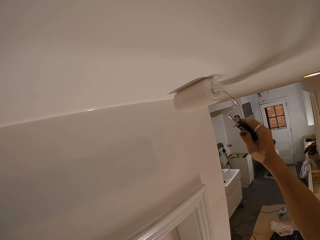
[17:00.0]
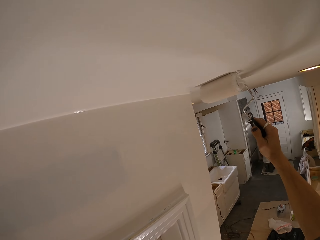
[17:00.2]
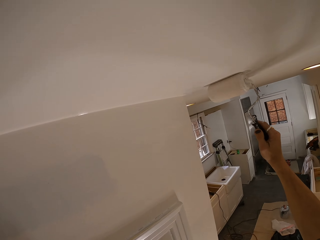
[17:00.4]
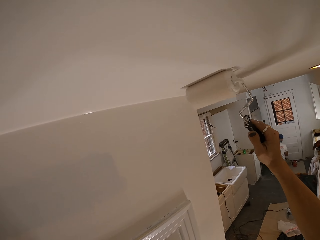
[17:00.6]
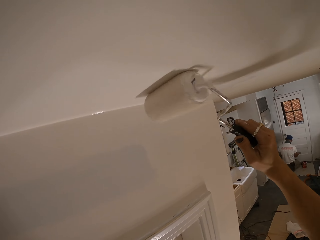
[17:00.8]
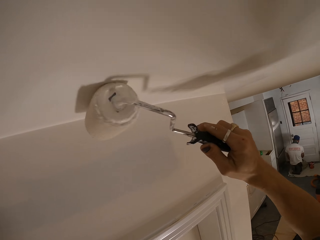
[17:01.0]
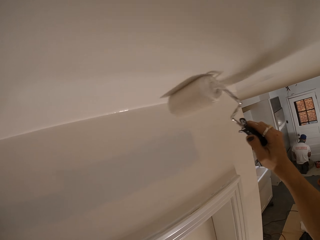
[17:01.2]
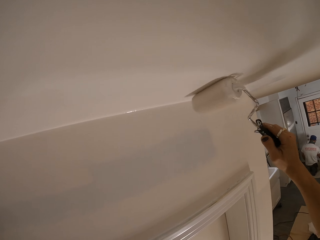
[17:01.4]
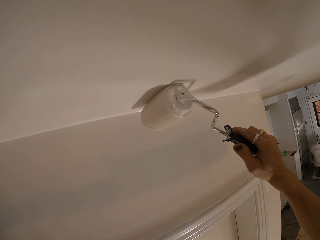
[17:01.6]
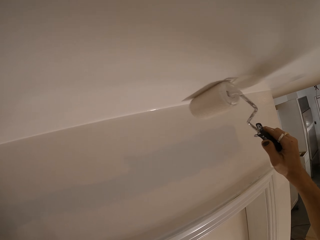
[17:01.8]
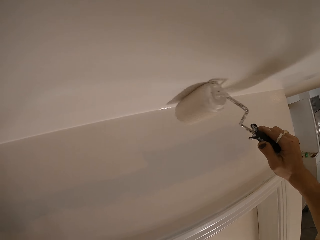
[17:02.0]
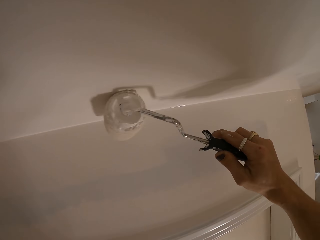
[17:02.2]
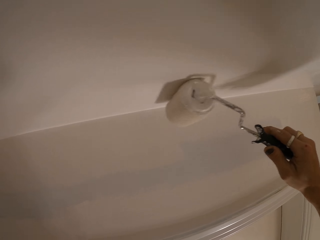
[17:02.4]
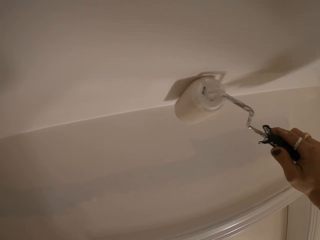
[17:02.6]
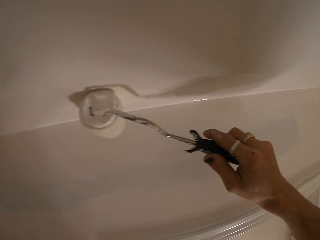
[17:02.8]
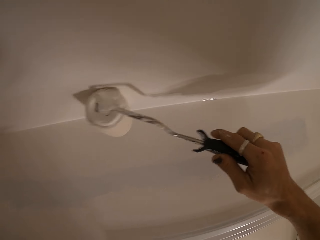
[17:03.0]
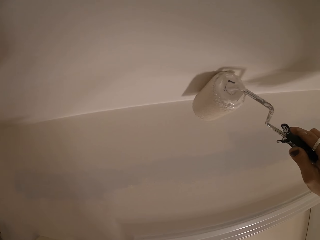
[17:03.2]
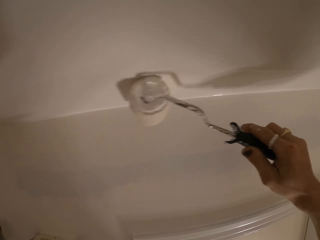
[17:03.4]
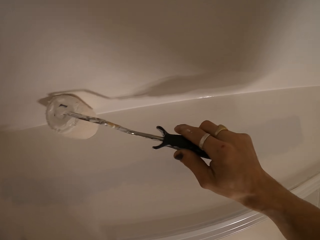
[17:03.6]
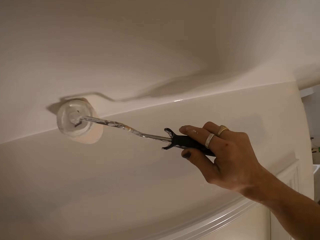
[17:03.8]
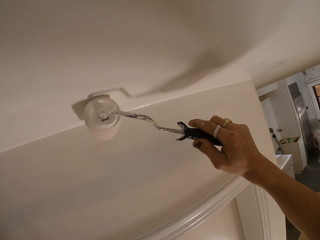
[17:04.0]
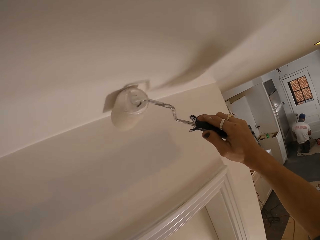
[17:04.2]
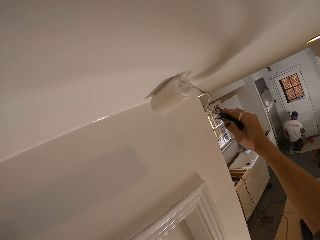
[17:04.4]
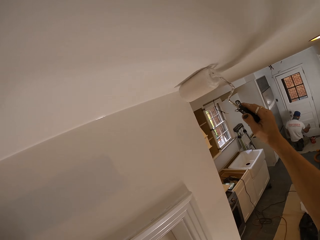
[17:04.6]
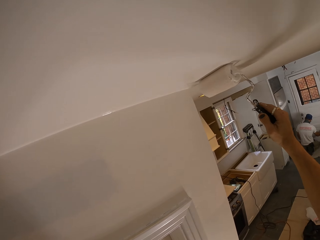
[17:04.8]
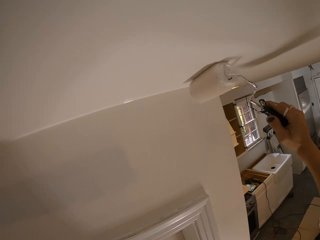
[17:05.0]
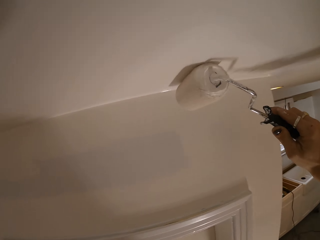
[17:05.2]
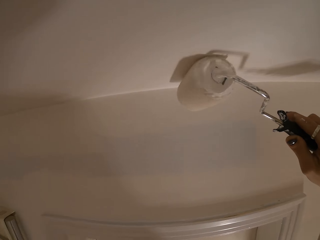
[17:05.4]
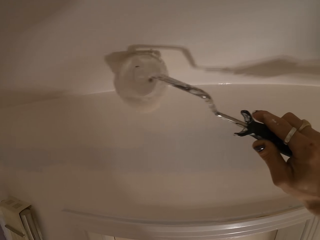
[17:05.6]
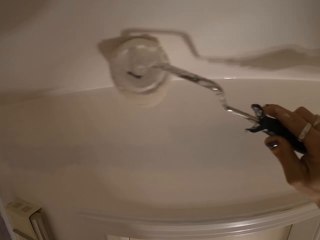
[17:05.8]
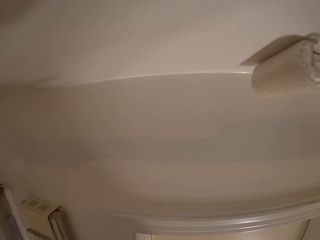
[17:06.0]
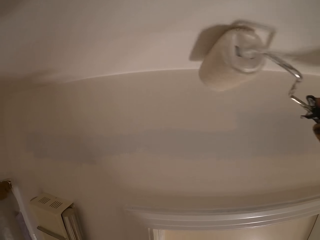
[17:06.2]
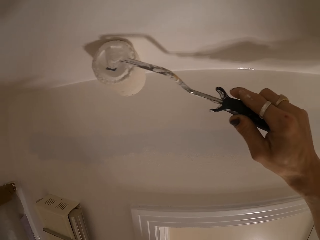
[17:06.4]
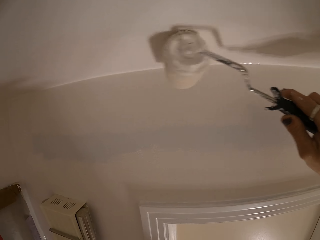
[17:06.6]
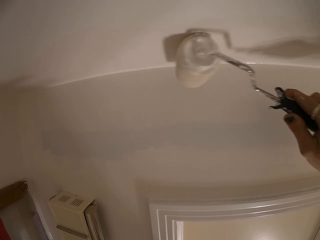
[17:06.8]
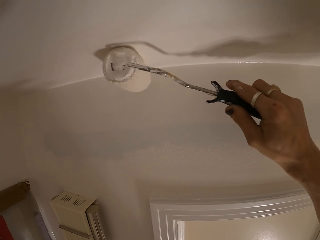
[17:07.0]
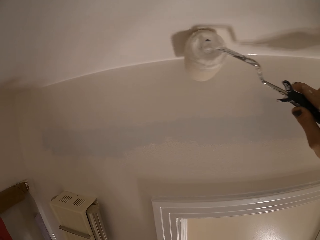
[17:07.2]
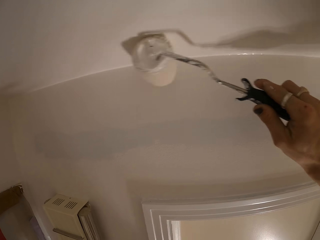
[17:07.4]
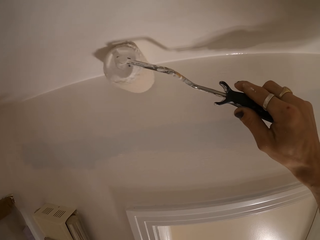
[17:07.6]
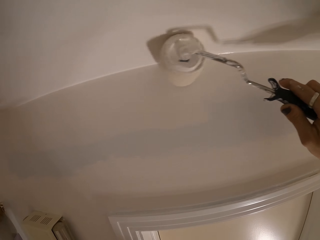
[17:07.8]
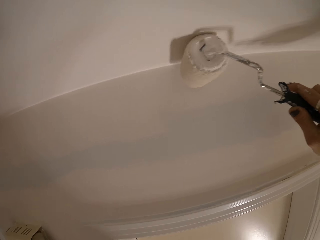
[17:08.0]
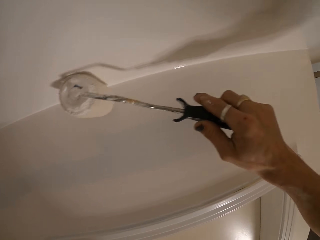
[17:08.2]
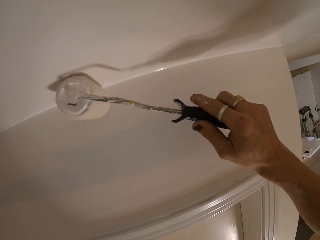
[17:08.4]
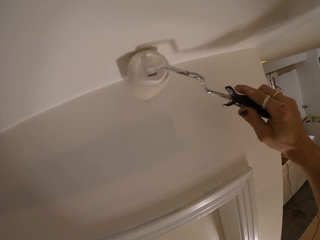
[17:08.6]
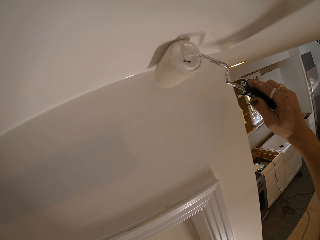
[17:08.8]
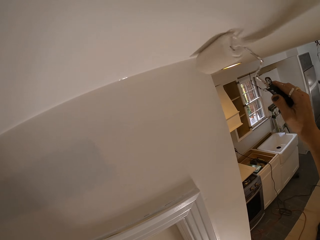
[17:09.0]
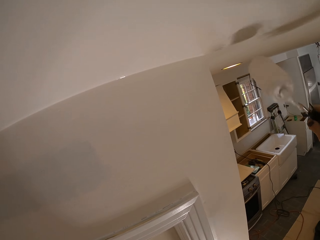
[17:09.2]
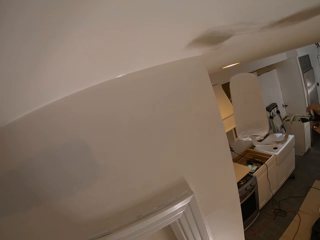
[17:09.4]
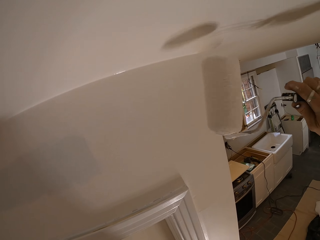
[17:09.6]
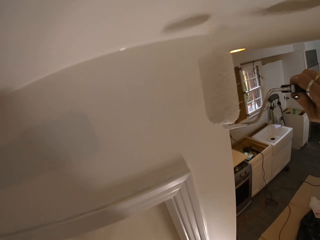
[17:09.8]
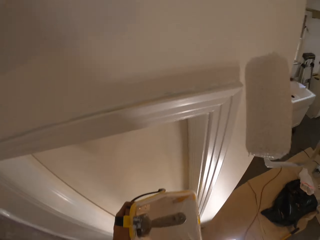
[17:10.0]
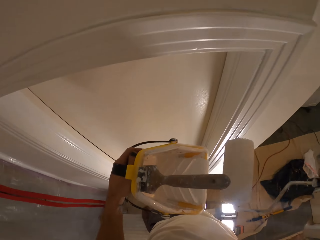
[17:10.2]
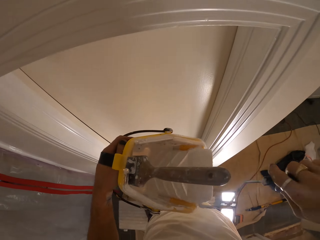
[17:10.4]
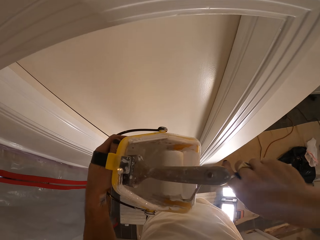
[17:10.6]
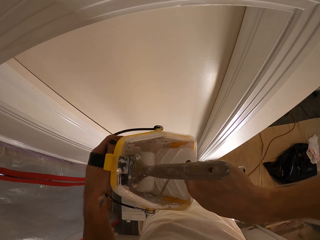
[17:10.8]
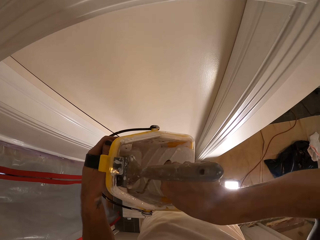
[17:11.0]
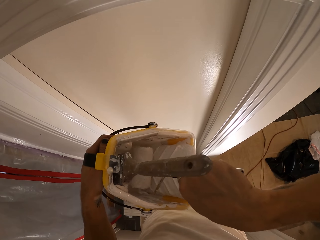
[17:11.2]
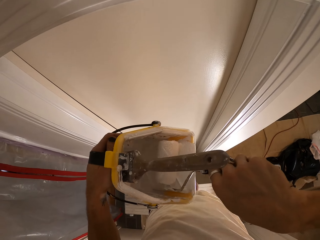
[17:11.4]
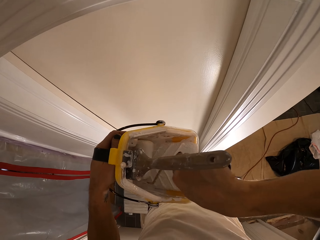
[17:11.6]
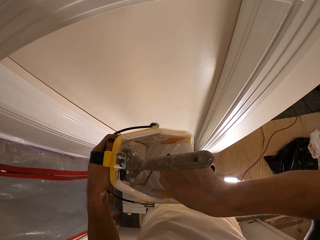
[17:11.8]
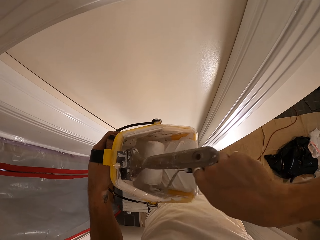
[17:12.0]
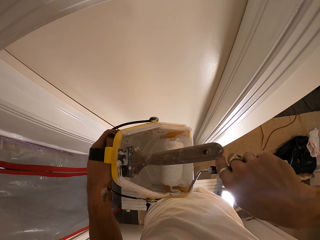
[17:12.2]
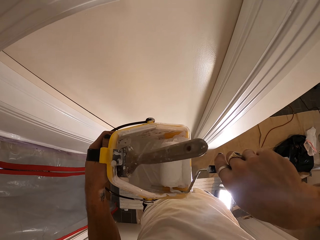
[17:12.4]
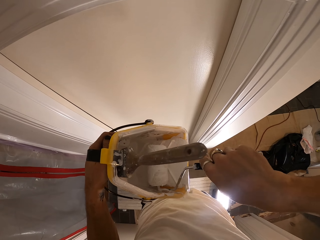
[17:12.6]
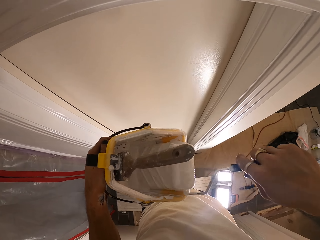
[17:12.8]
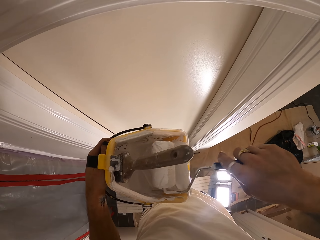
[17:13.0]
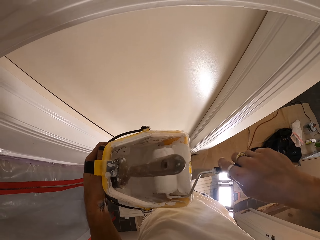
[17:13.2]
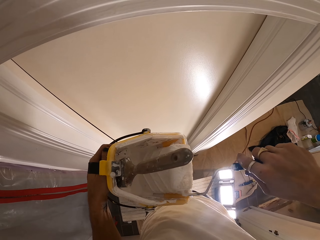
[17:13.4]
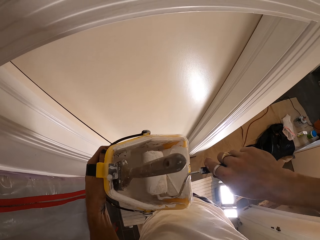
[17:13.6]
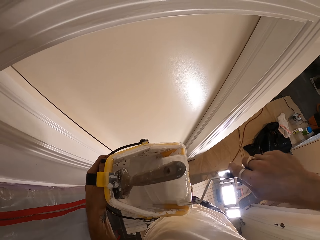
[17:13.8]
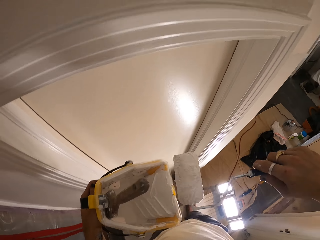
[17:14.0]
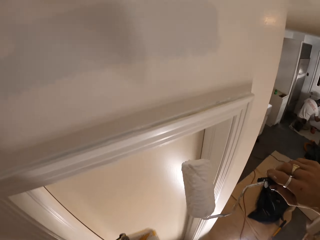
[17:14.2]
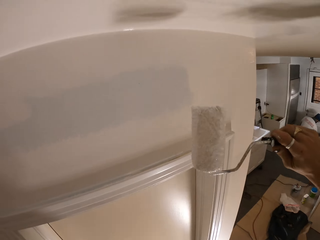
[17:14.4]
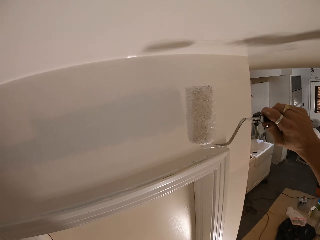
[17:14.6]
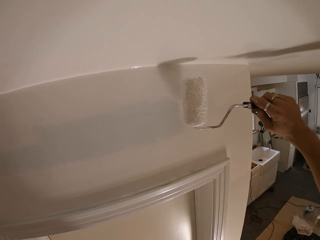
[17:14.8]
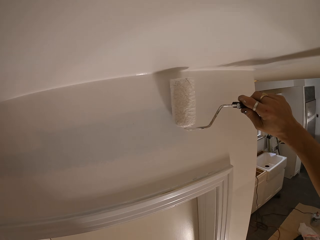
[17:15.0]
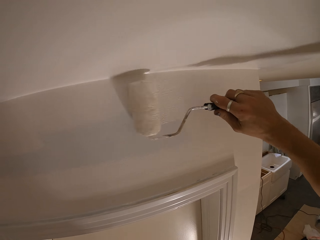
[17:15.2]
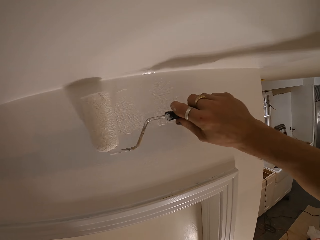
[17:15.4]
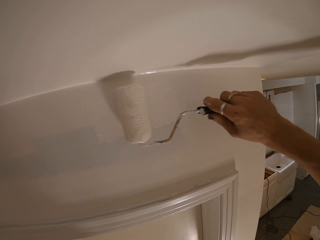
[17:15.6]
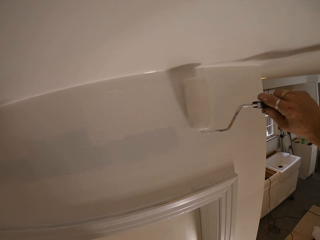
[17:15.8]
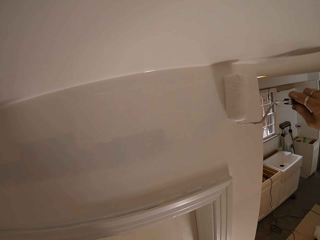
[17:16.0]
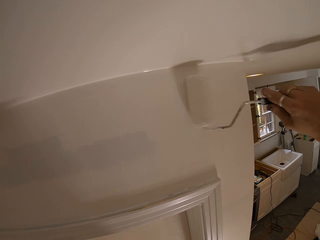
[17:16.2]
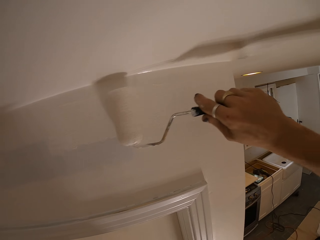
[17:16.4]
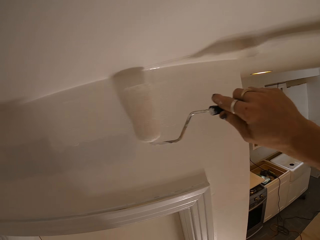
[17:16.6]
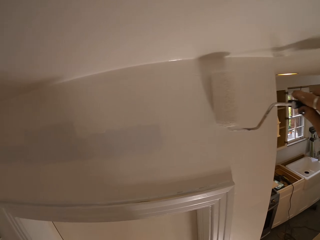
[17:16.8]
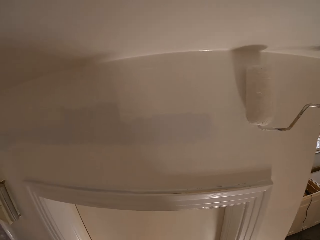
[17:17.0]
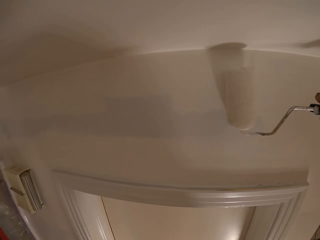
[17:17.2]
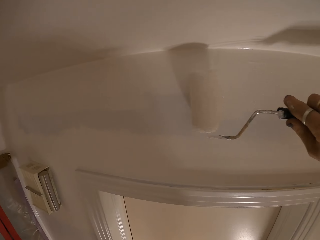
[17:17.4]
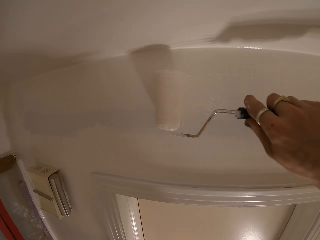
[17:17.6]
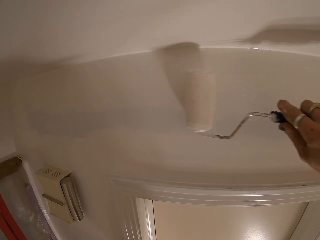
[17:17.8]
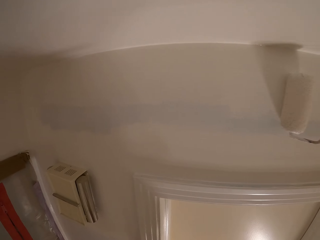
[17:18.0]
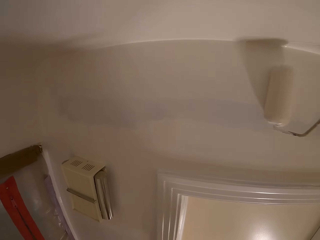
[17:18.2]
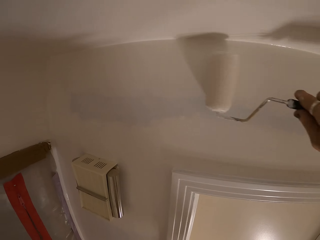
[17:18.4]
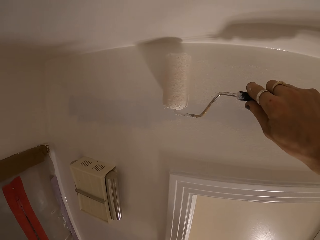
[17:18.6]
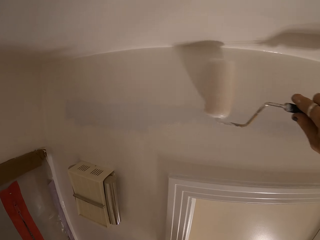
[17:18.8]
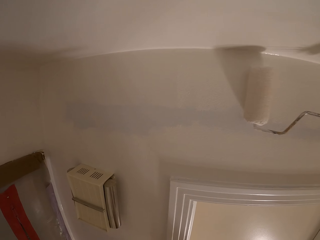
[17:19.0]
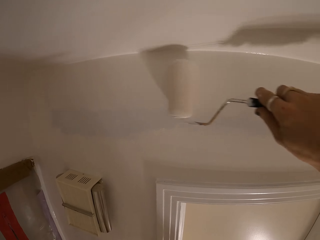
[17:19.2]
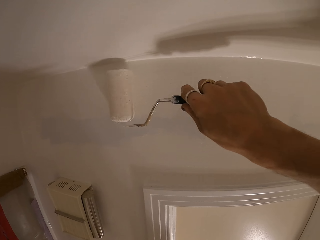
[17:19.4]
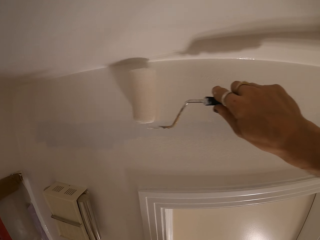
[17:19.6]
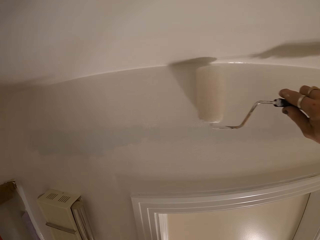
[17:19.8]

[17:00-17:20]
The camera wearer dips the brush in the paint. They paint the wall.

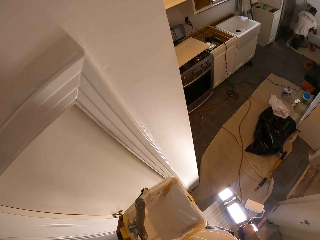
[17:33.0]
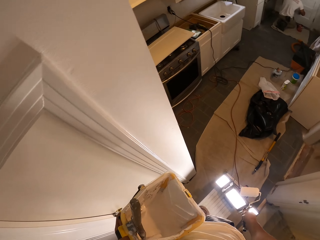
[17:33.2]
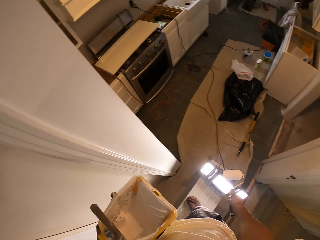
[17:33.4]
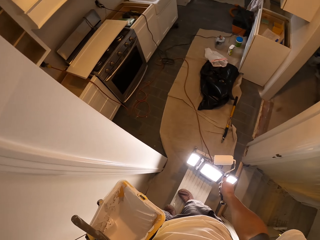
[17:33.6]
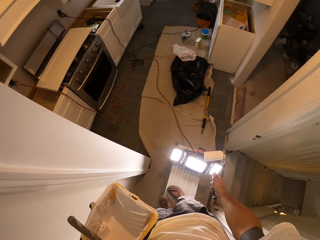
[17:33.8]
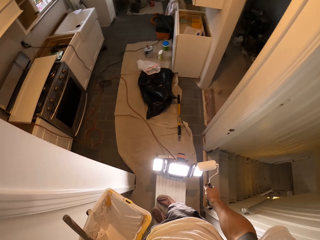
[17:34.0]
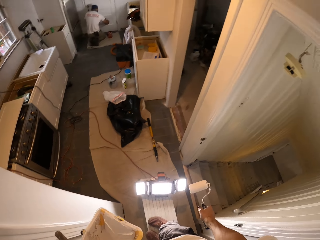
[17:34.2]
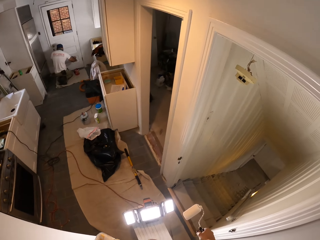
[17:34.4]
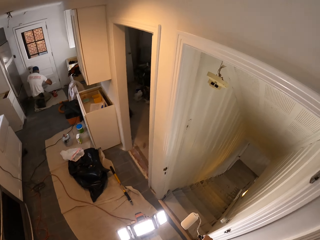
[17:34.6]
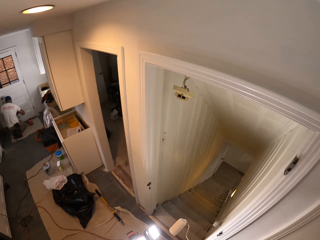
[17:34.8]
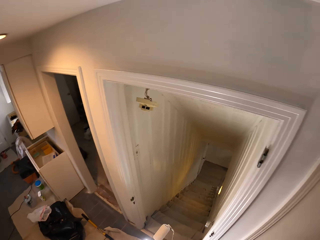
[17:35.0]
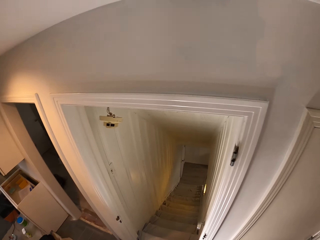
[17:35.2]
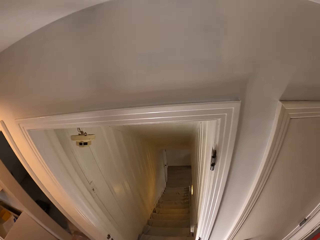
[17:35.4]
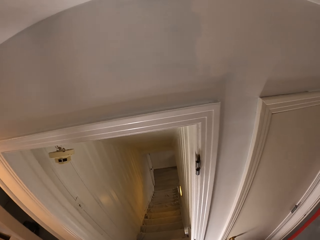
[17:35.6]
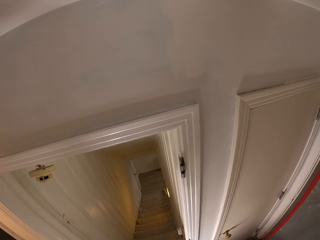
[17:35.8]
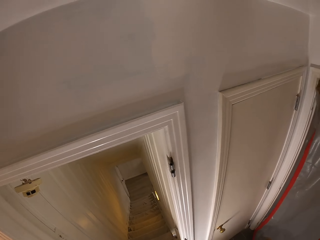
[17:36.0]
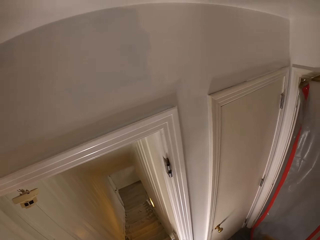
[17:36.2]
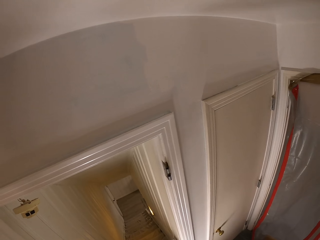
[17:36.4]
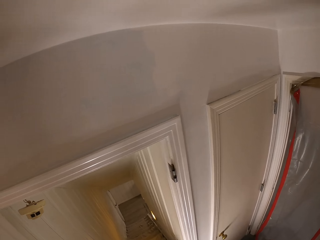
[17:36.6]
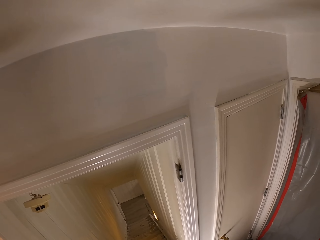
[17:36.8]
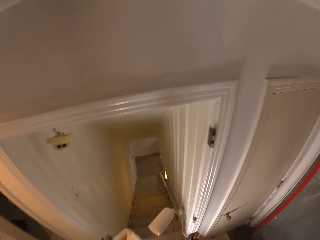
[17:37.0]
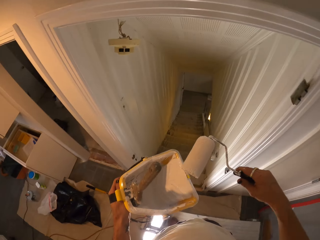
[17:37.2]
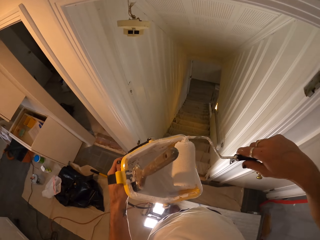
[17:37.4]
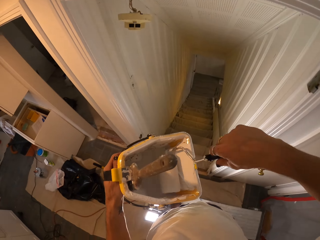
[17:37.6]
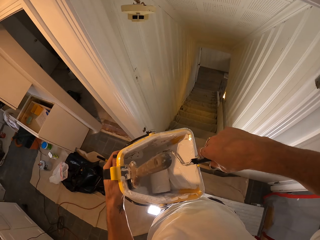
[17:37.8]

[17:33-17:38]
The camera wearer turns to another wall.
